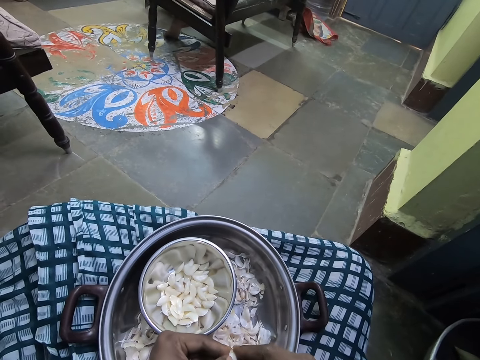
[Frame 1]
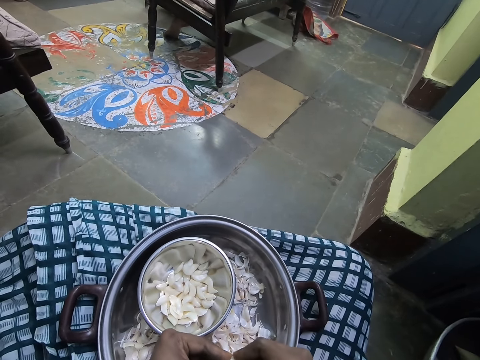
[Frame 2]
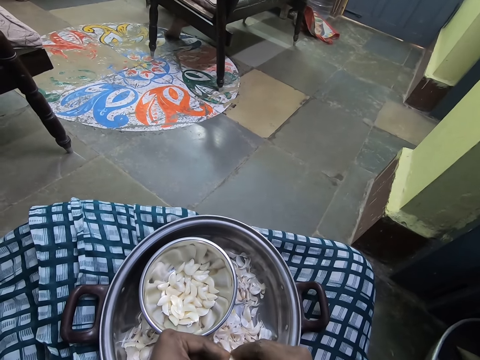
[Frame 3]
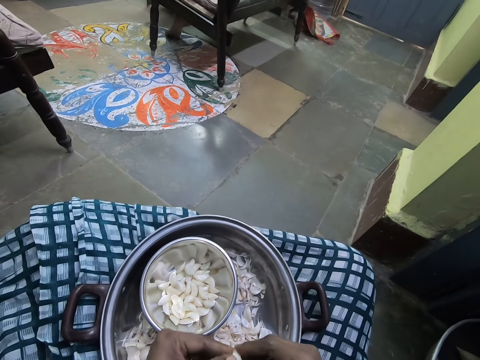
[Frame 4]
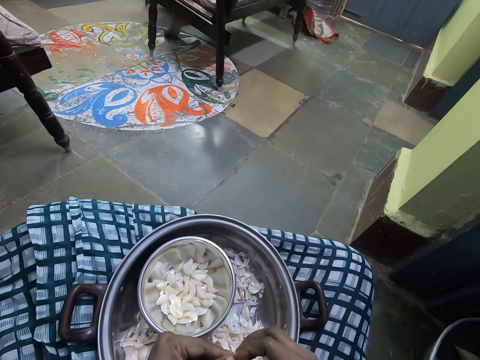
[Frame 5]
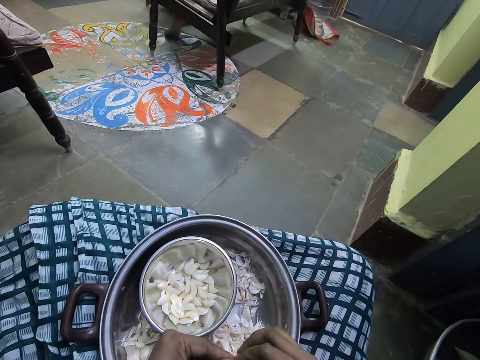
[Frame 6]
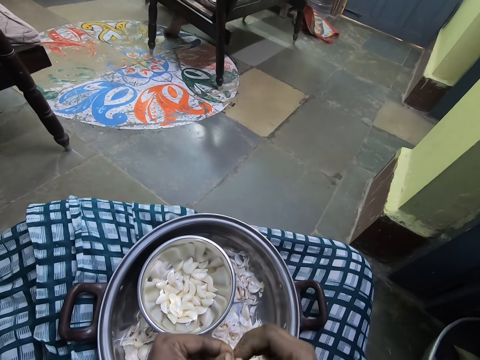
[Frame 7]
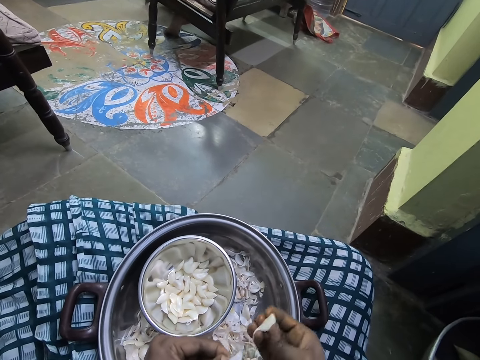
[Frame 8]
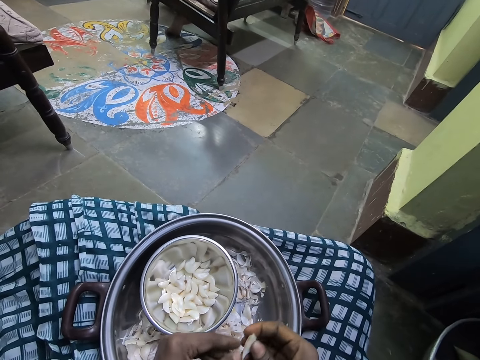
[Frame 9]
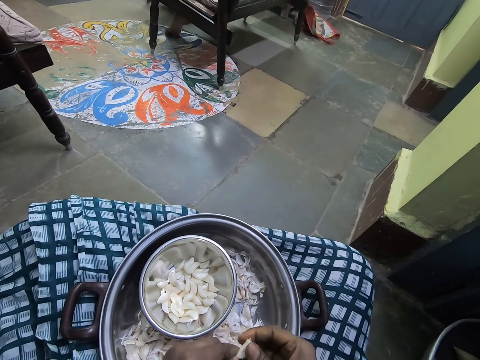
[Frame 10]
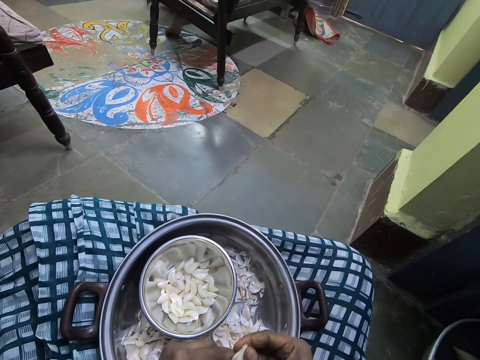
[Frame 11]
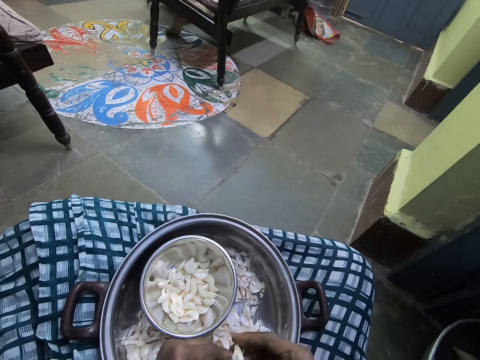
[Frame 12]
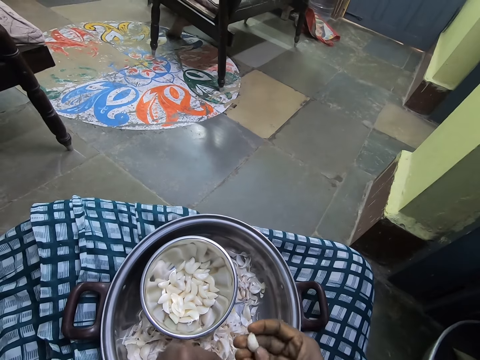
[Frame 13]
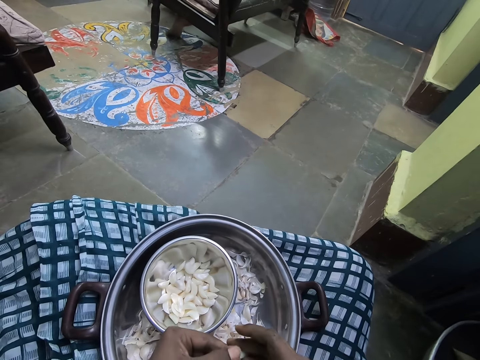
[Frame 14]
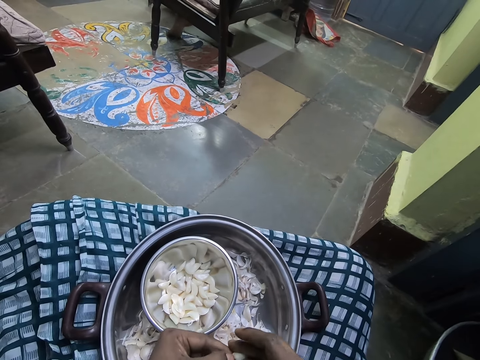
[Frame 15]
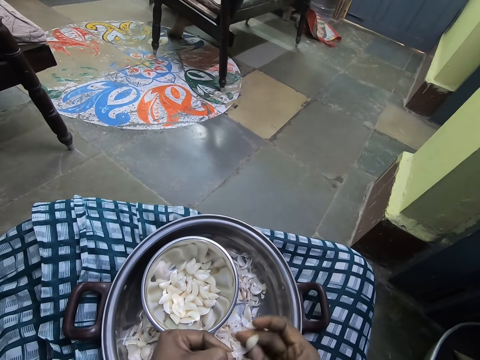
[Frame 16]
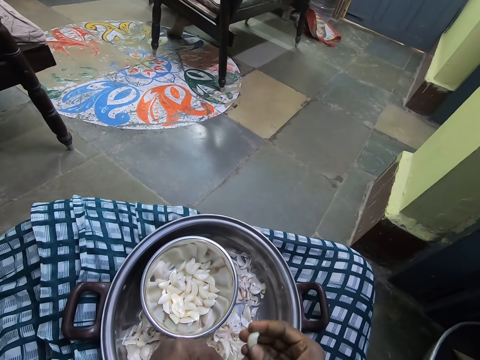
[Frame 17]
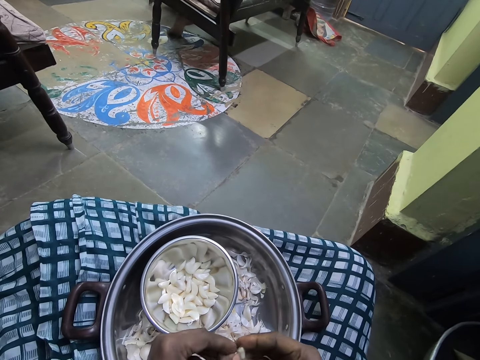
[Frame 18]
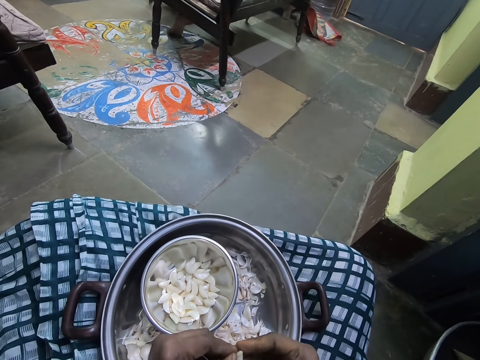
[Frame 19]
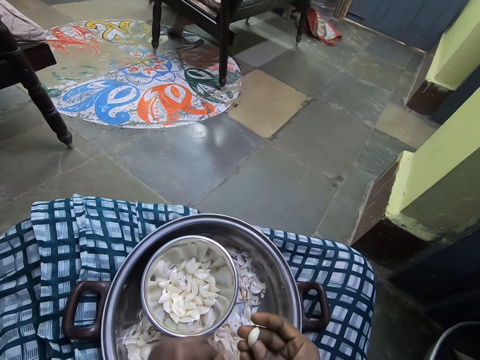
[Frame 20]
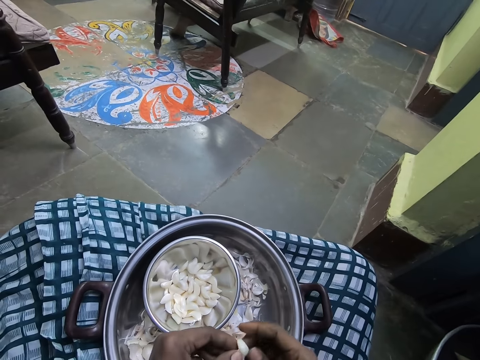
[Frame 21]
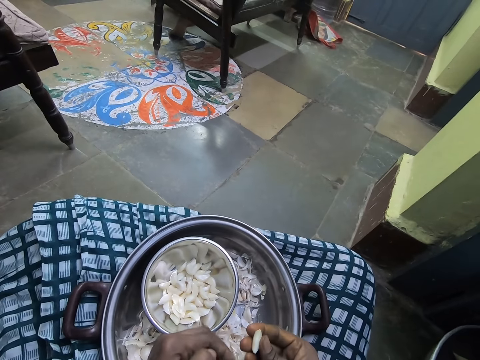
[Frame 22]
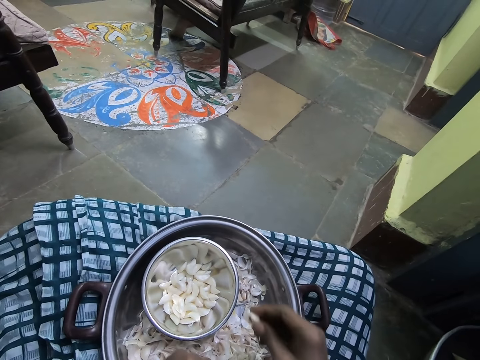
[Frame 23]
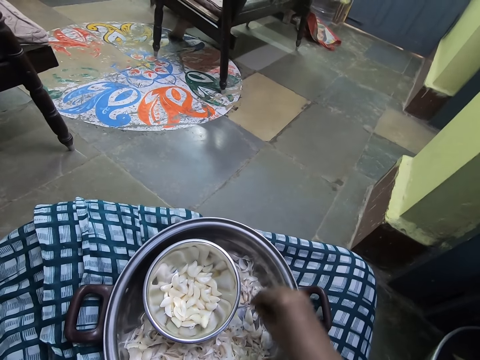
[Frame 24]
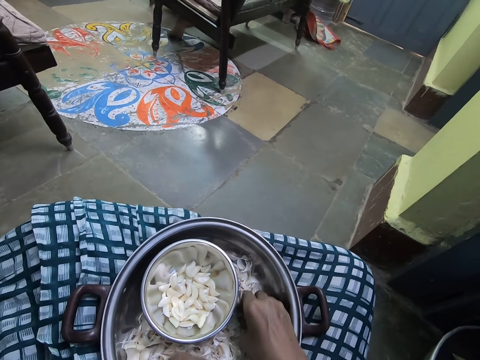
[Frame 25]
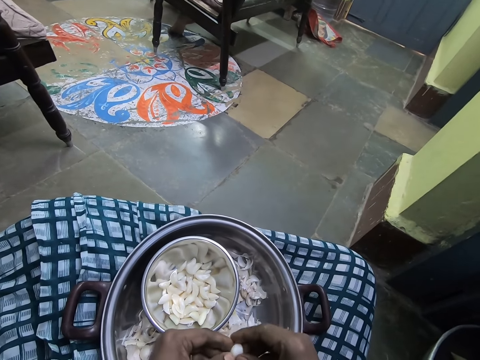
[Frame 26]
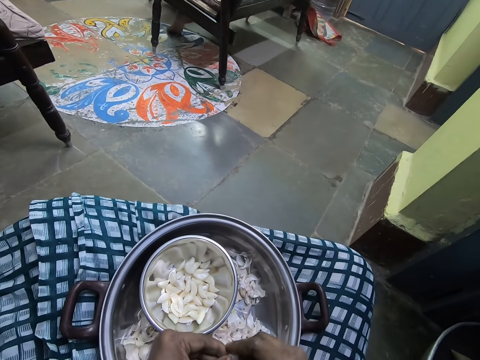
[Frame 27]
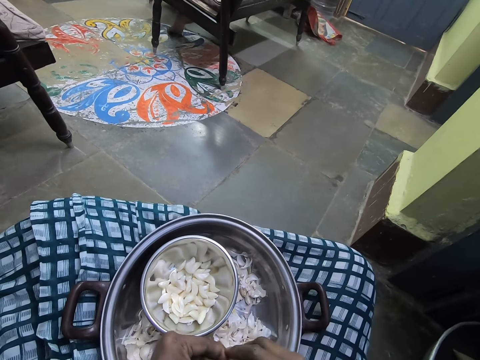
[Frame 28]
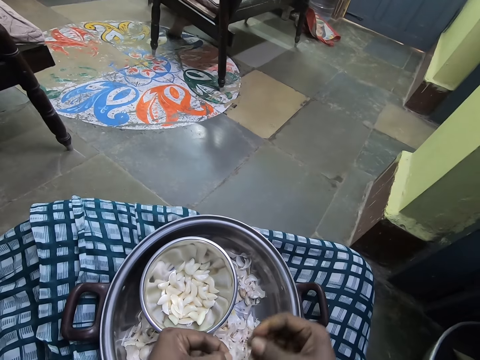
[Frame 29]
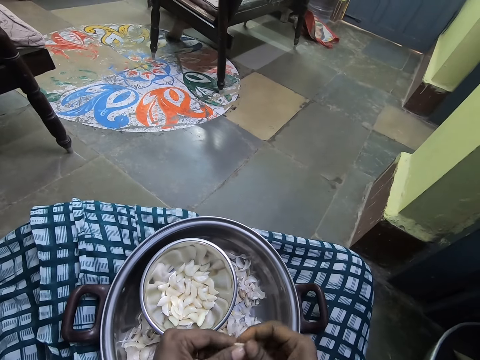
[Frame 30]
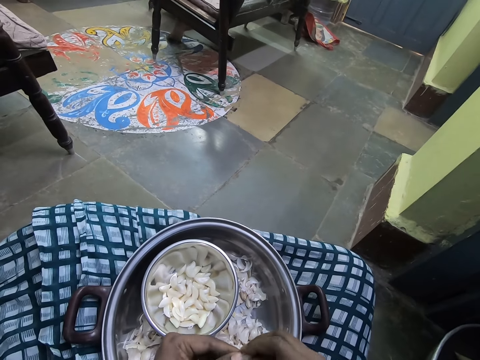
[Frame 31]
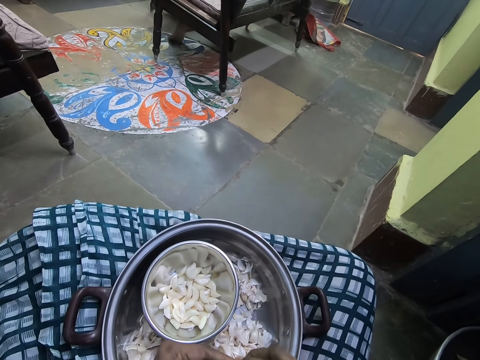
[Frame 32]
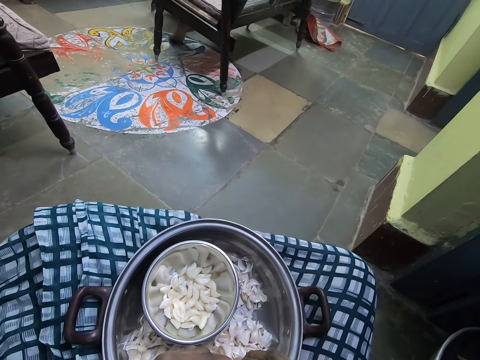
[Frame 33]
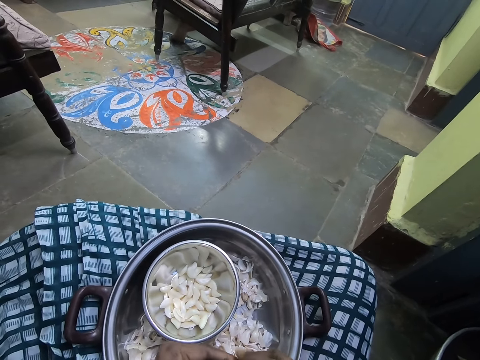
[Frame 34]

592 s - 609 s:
The camera wearer throws the garlic in the bowl. They pick the garlic in the bowl with the right hand. They peel the outer layer of the garlic with hands.

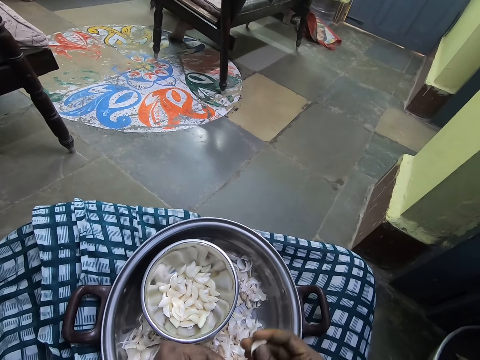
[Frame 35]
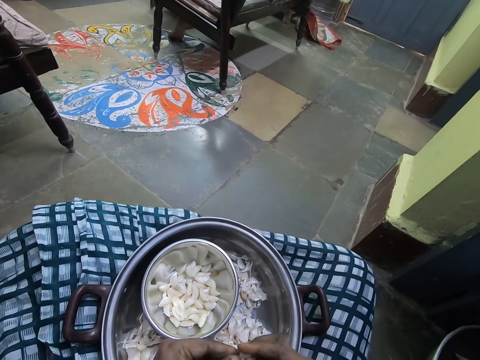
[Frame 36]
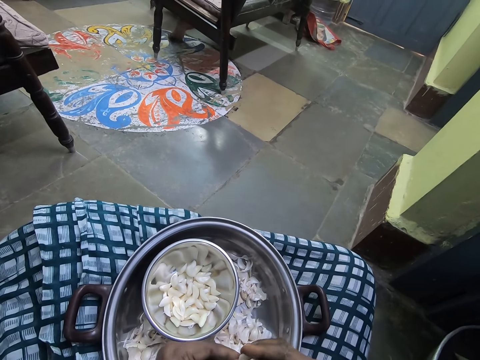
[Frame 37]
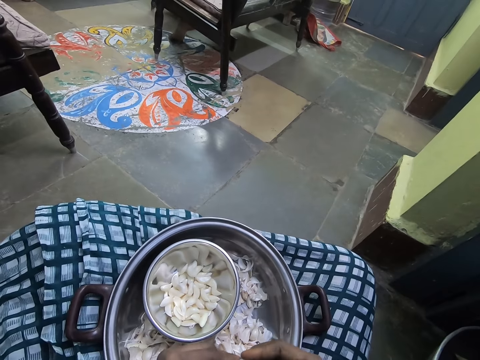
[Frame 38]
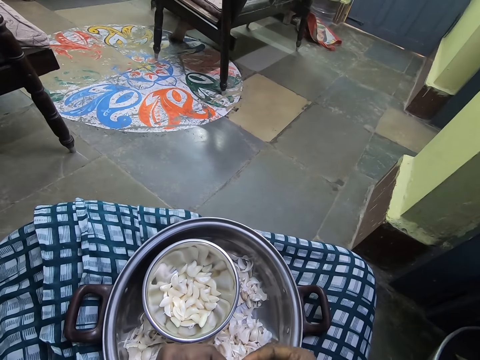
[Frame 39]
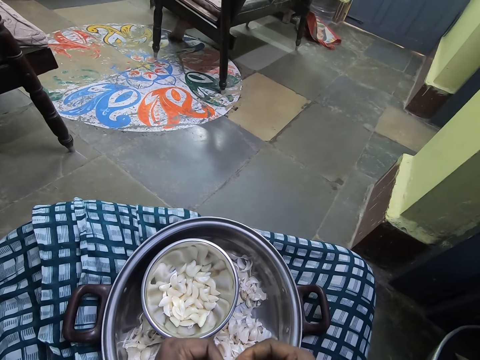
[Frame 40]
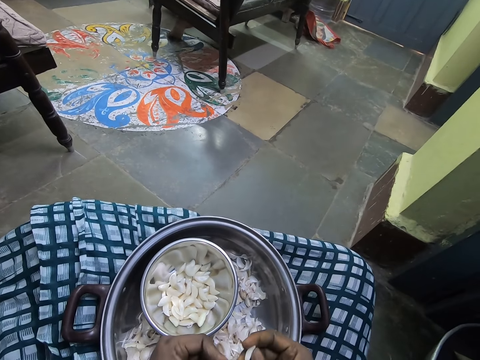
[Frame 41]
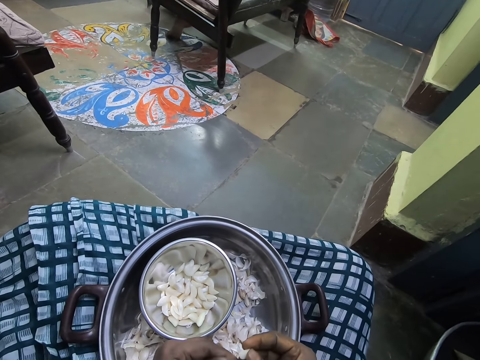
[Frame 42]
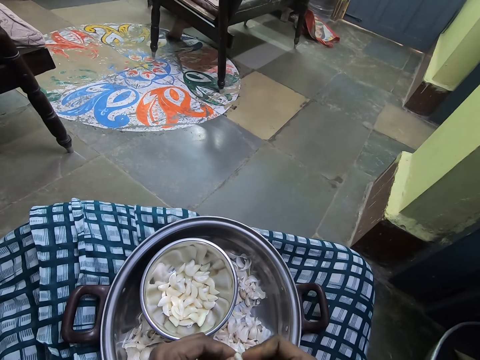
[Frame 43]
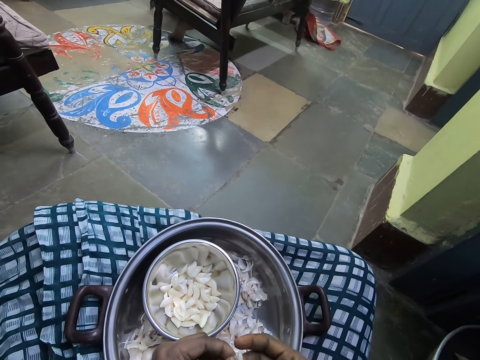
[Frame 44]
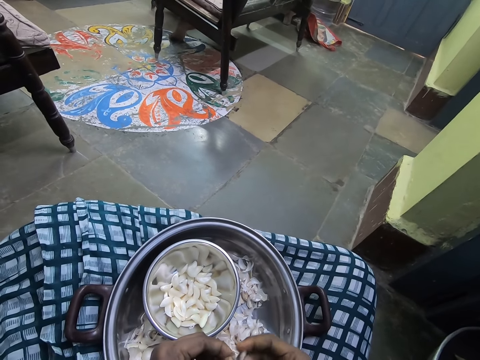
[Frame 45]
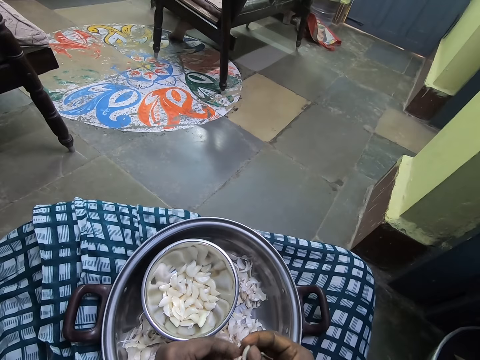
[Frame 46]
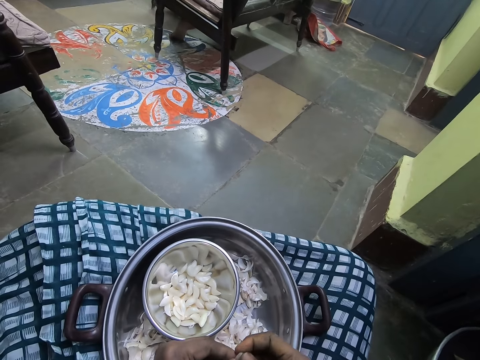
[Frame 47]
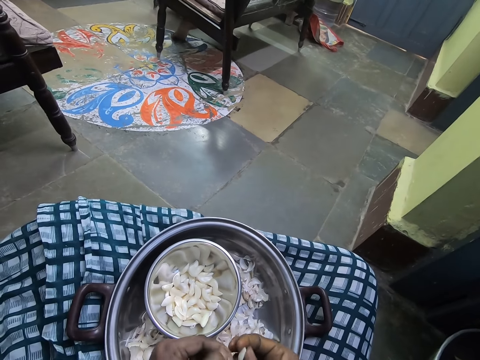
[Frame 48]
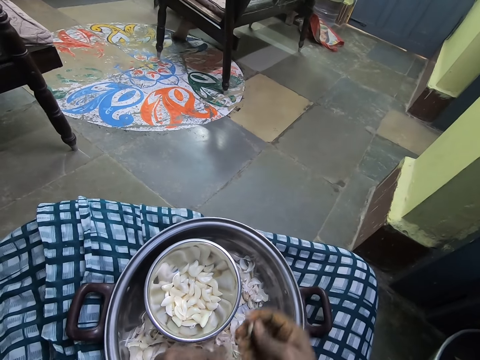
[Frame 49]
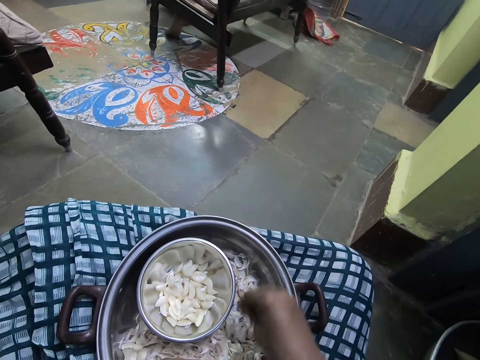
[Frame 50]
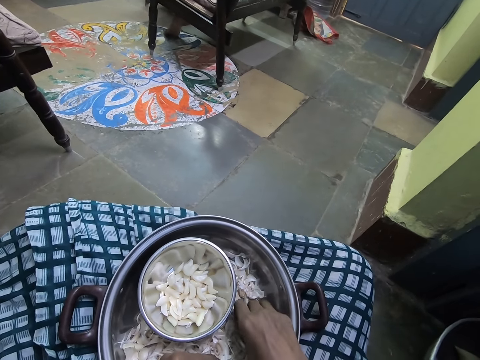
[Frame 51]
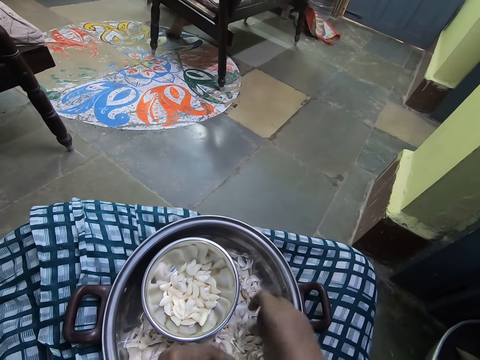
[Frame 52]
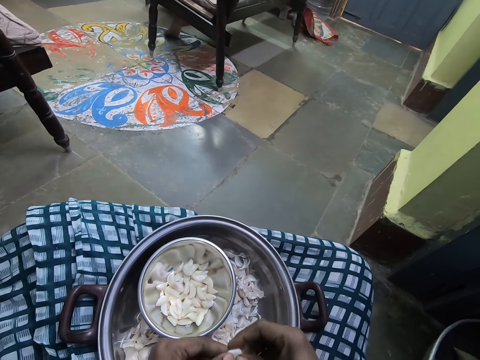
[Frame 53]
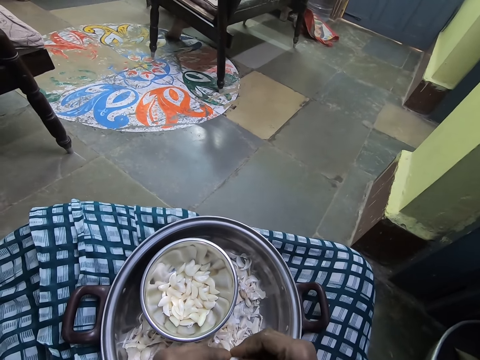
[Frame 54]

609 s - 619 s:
The camera wearer drops garlic in a container. They pick the garlic with the right hand. They peel the outer layer of the garlic.
